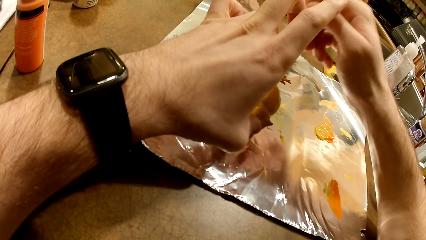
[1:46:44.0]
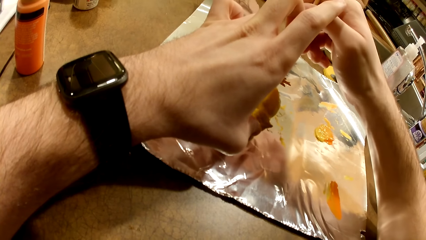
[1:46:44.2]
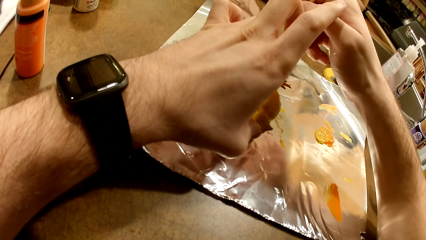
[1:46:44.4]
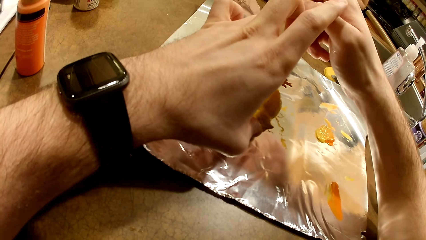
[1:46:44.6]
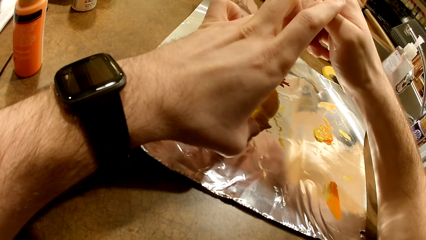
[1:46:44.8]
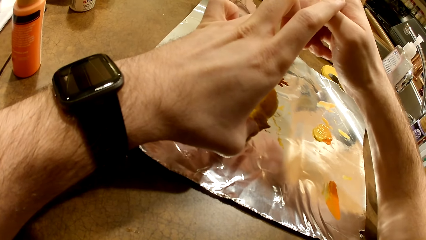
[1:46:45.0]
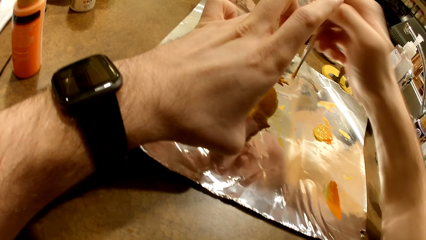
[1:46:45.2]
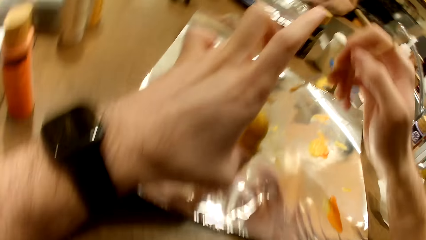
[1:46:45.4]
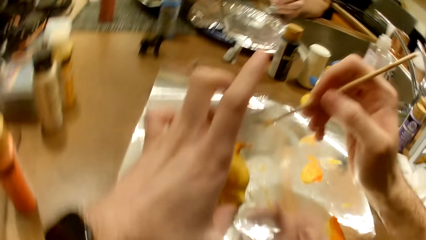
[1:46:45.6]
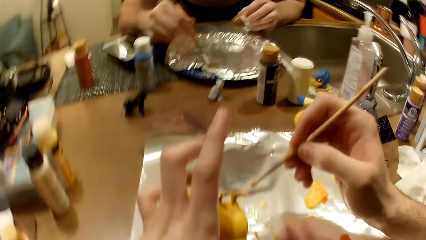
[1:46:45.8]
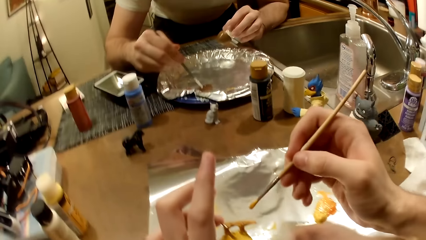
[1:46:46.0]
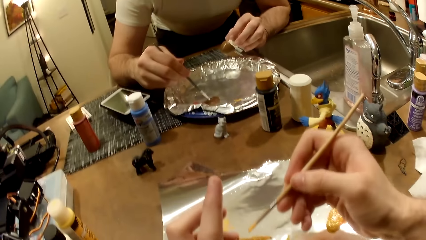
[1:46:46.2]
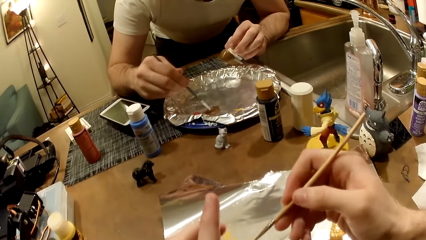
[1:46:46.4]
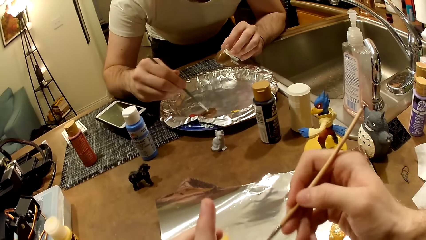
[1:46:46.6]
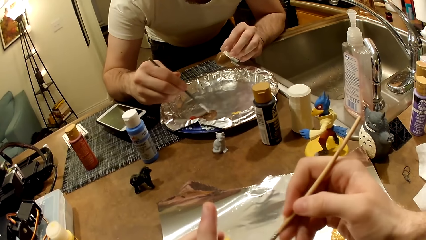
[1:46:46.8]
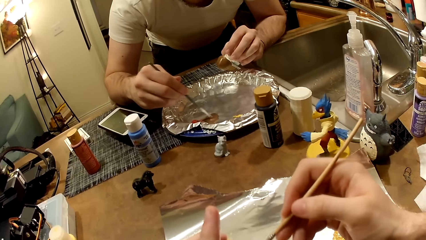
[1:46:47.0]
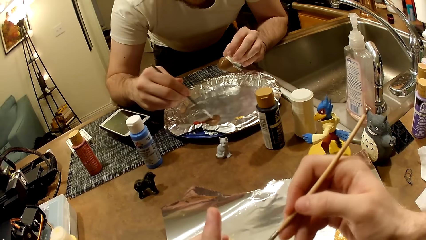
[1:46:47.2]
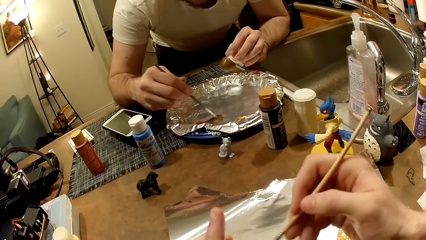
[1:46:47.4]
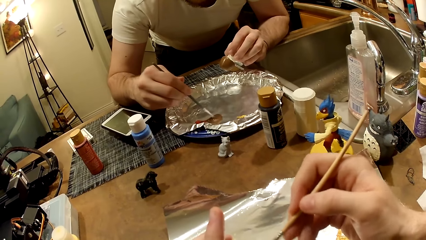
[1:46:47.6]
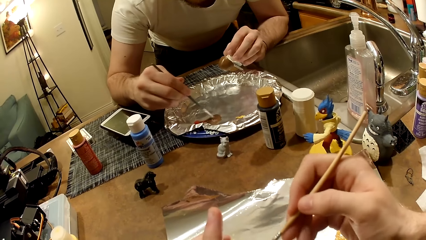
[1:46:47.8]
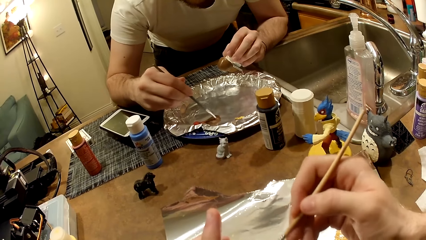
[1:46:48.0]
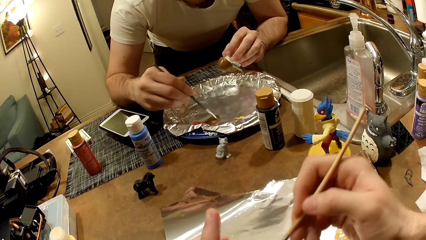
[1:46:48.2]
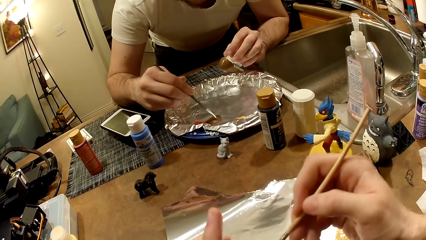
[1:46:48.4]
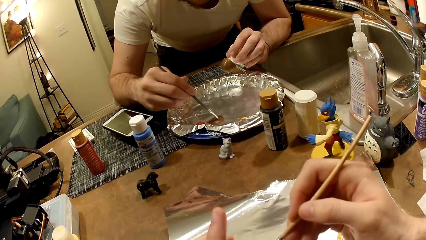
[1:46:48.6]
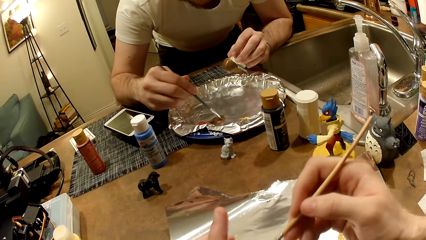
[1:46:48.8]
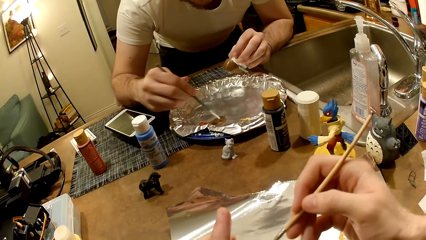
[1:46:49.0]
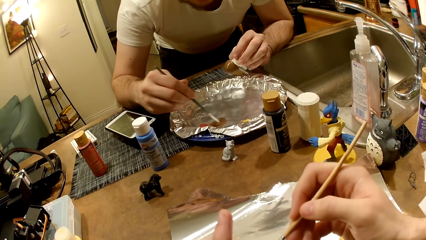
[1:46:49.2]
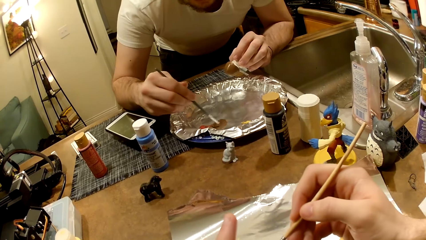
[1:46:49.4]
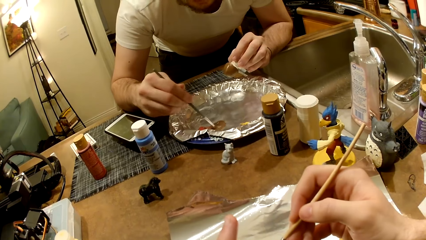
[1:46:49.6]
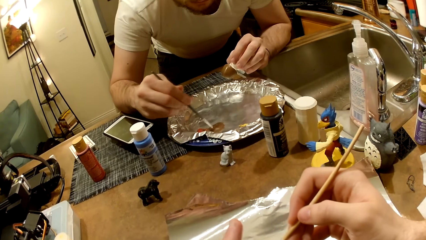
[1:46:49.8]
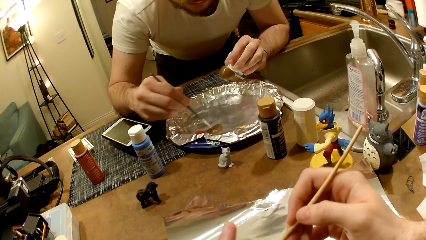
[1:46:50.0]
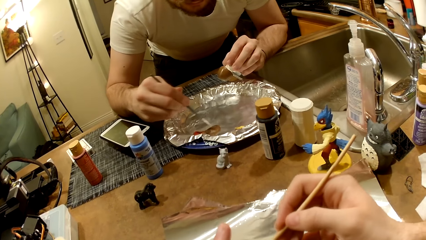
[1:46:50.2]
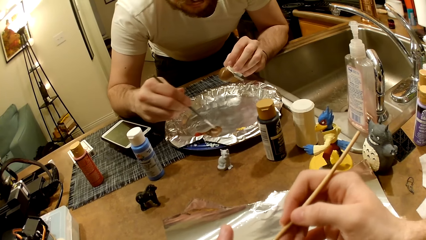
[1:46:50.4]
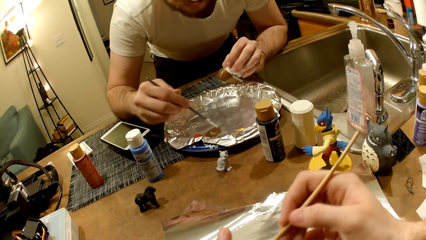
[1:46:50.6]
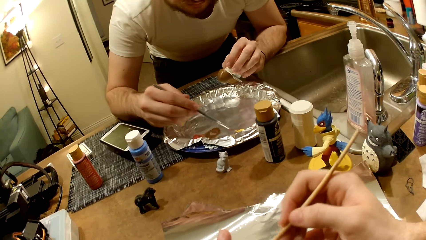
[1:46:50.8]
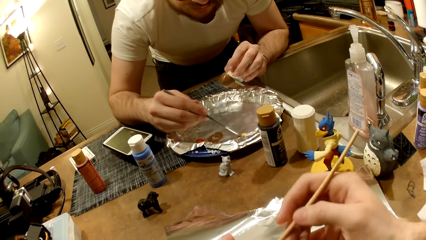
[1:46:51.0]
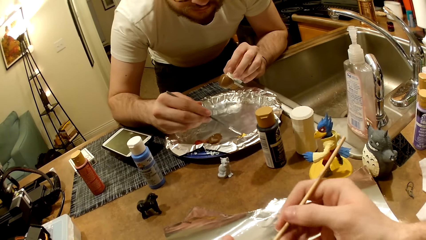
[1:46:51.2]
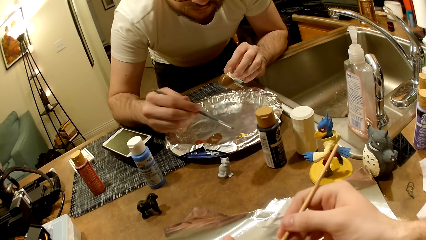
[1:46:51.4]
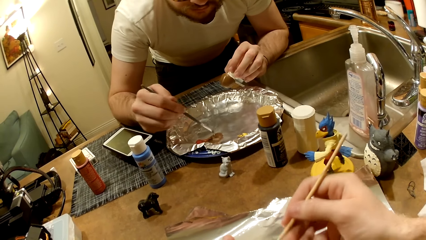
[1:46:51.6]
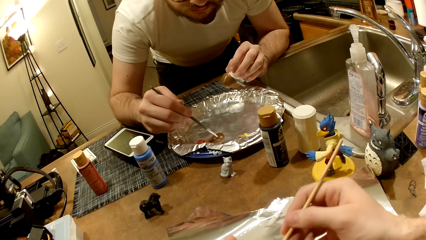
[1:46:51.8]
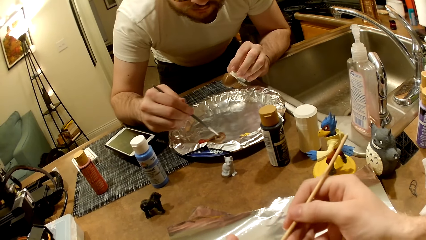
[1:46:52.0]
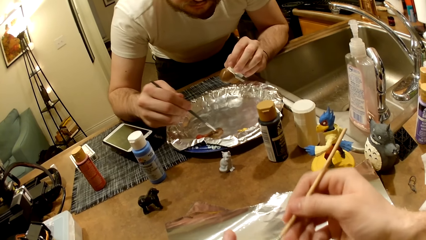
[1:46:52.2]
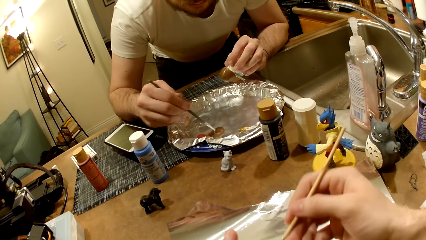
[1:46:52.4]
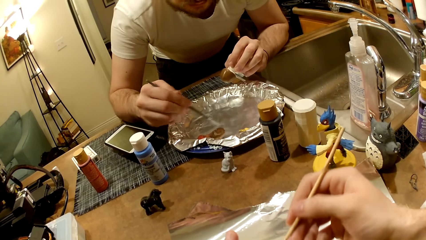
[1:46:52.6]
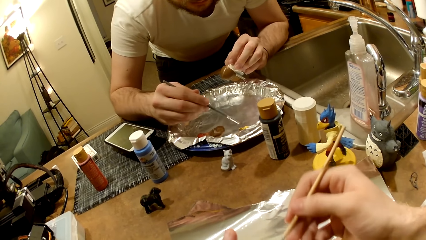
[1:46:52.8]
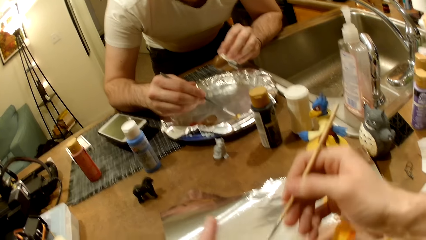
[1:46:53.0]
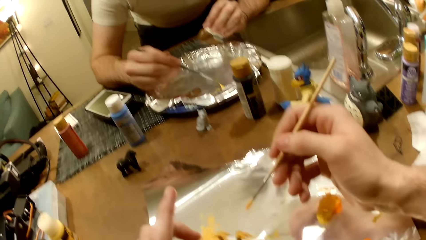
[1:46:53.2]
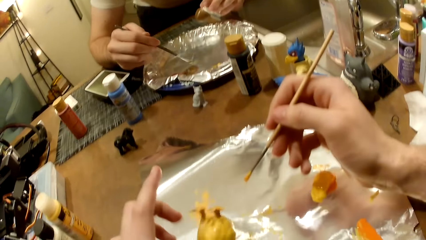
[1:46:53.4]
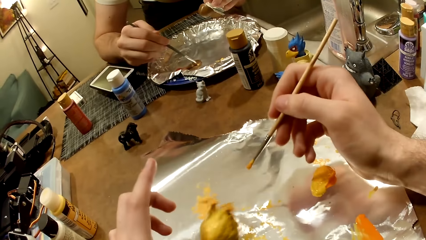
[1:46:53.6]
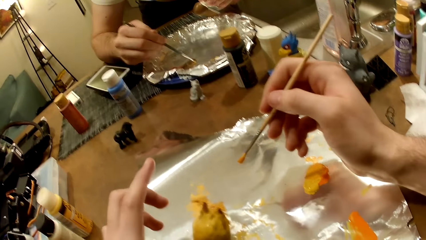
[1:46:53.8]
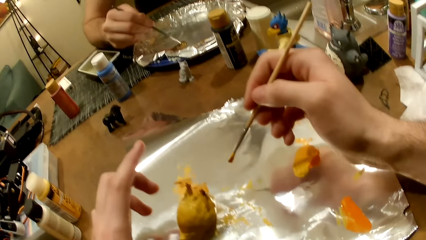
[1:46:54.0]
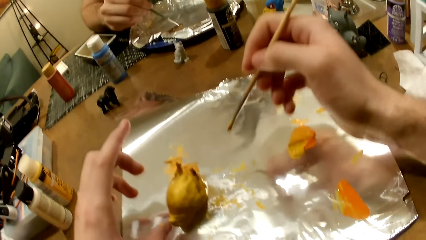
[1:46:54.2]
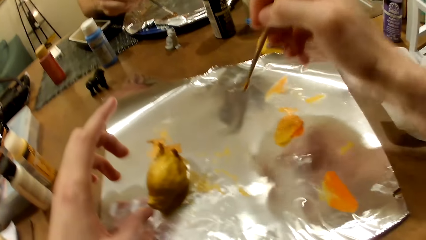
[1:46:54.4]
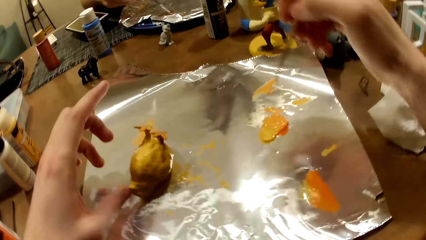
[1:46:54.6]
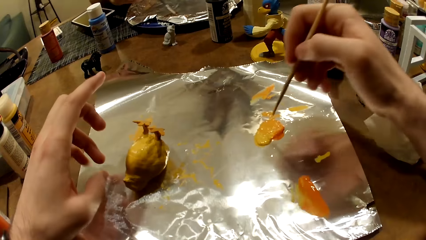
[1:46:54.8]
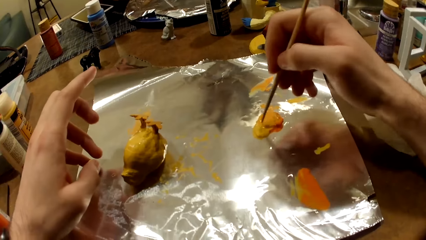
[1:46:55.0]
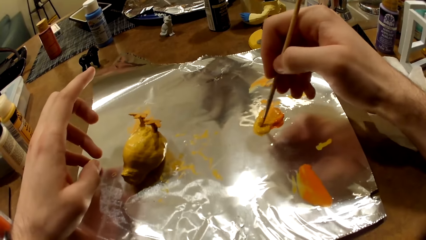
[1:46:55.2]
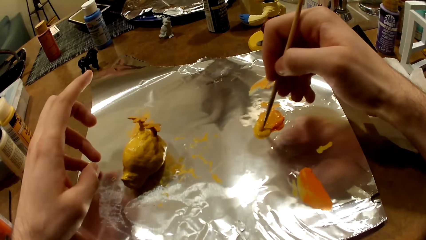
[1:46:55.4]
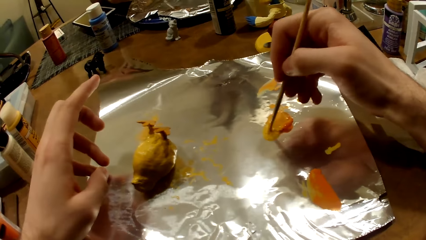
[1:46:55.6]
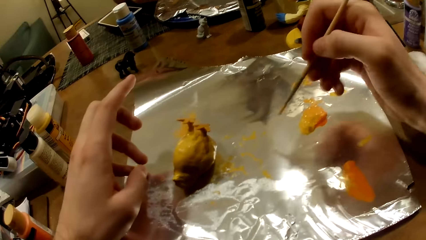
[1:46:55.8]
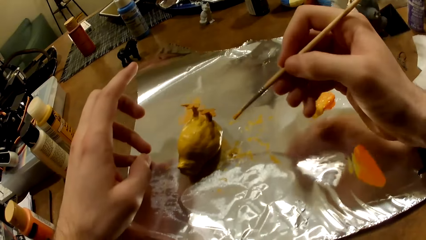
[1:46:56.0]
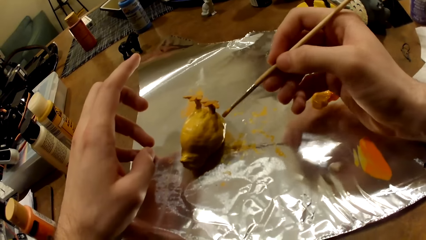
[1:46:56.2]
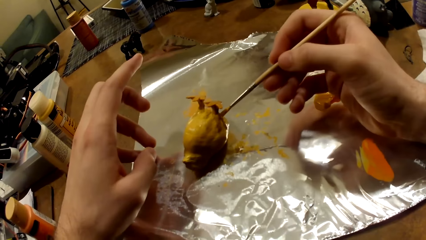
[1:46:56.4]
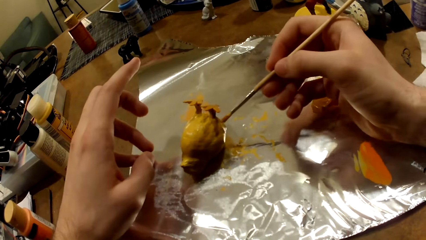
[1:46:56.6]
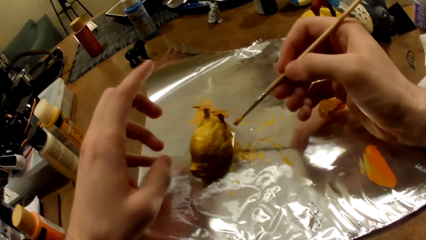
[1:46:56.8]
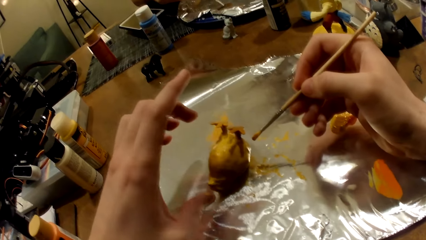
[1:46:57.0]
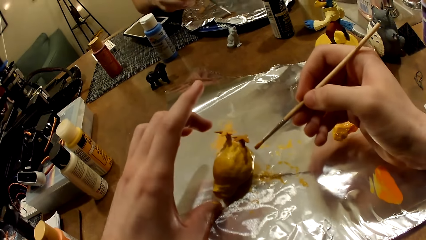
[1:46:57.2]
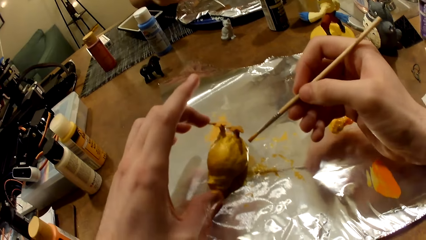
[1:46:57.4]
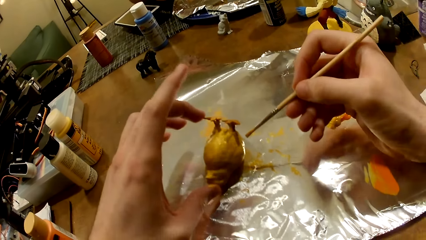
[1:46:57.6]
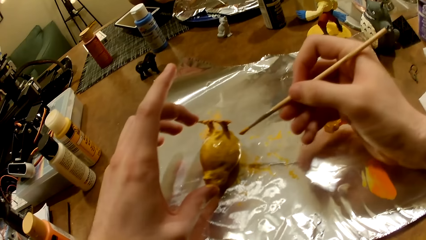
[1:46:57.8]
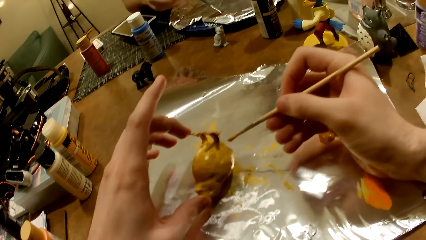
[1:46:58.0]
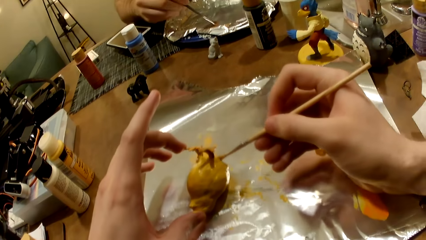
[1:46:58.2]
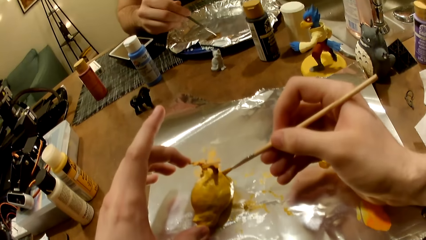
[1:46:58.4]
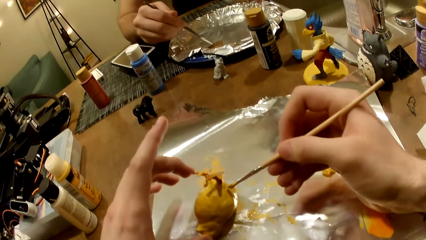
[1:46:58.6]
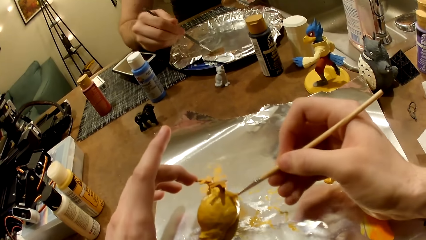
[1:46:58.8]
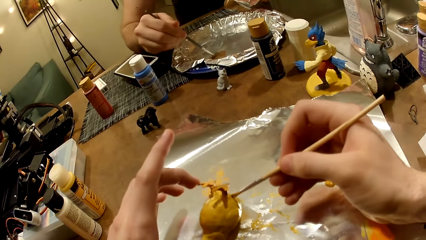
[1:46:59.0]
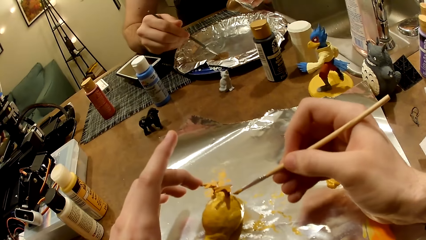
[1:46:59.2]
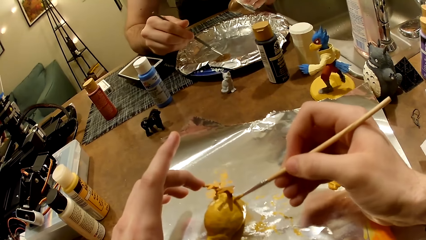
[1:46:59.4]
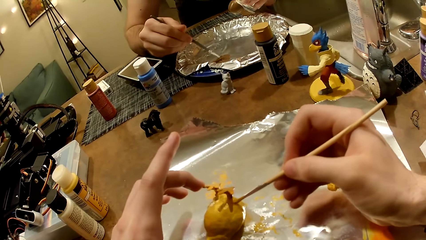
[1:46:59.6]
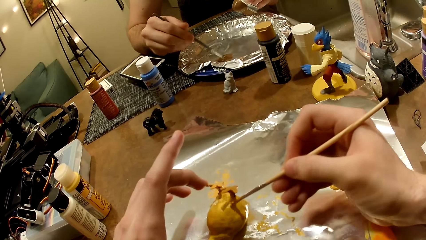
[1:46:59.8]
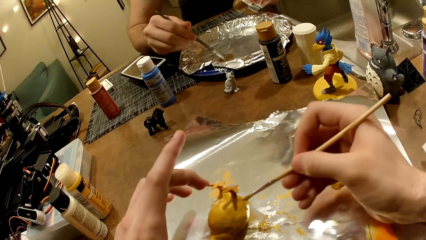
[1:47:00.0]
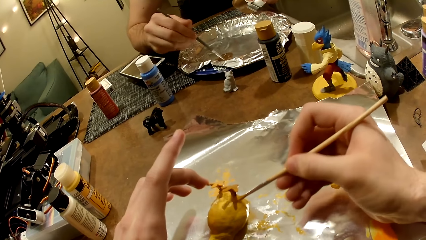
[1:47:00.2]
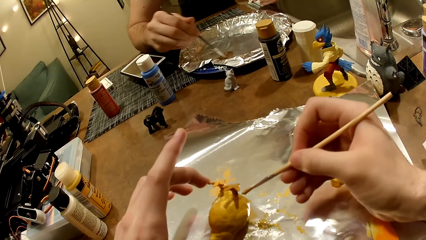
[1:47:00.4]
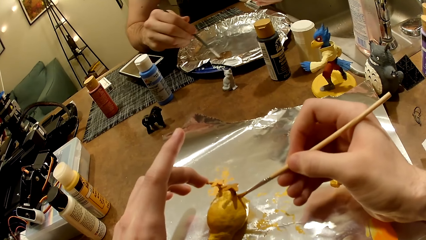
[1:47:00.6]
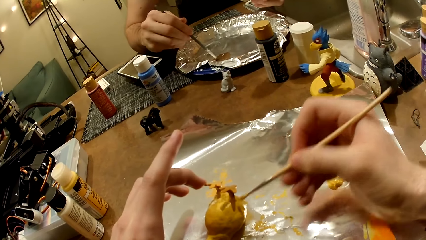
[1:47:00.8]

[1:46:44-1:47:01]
The camera wearer takes paint from the foil paper with the paintbrush in his right hand. He mixes the paint. He places the sculpture on the foil. He paints the action figure on the table with the paintbrush. He holds the sculpture.
